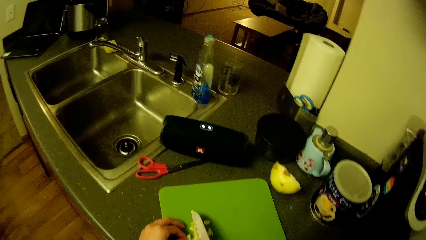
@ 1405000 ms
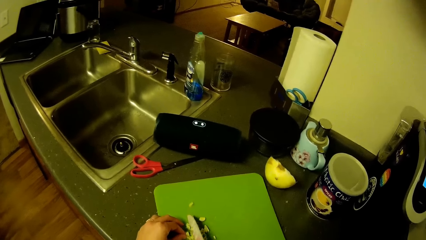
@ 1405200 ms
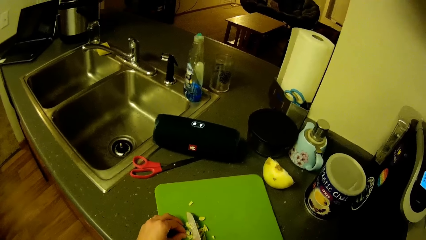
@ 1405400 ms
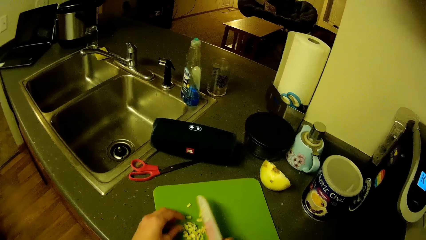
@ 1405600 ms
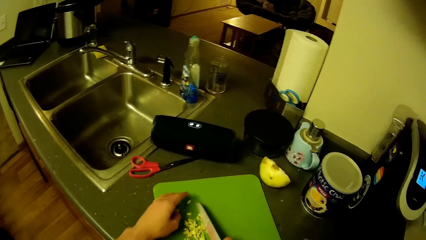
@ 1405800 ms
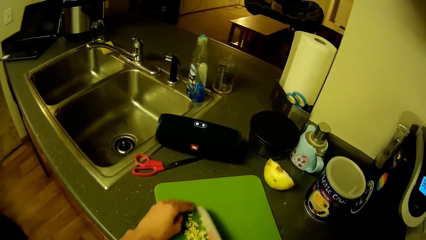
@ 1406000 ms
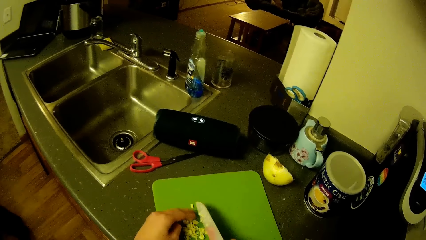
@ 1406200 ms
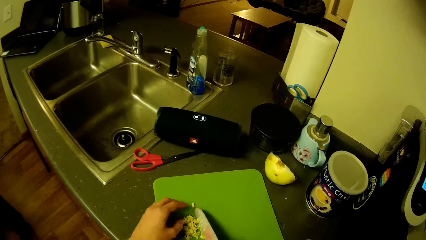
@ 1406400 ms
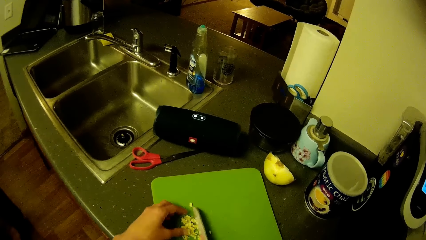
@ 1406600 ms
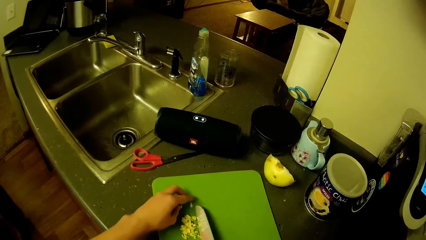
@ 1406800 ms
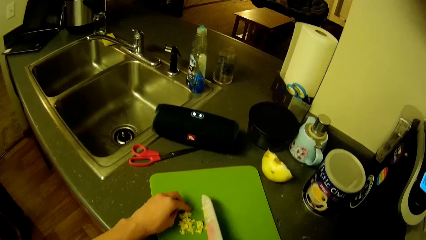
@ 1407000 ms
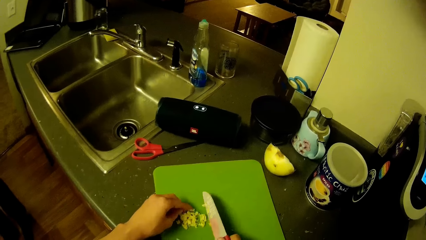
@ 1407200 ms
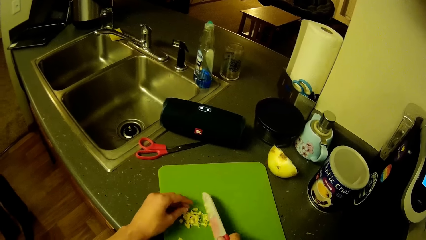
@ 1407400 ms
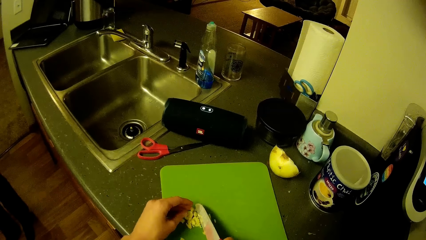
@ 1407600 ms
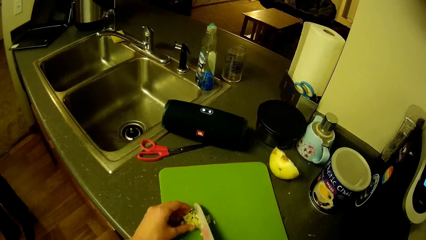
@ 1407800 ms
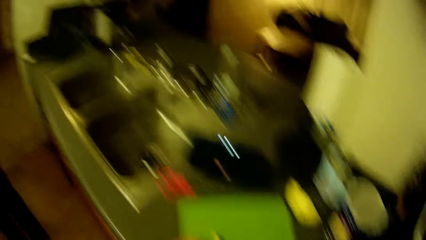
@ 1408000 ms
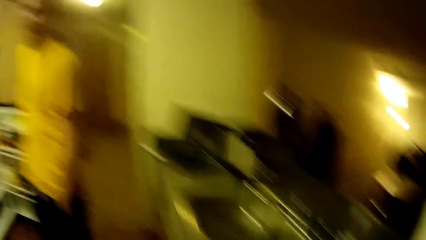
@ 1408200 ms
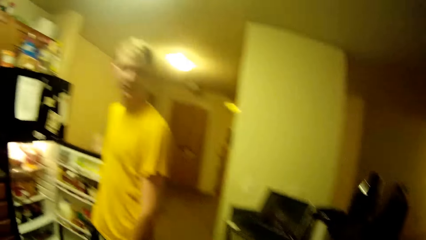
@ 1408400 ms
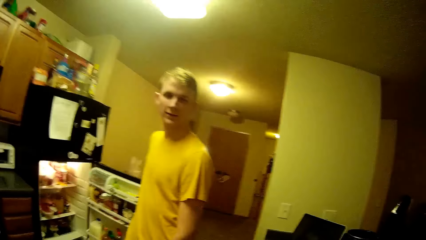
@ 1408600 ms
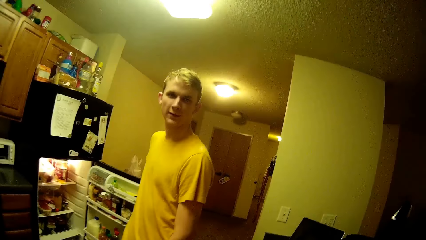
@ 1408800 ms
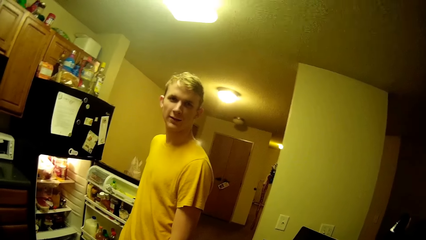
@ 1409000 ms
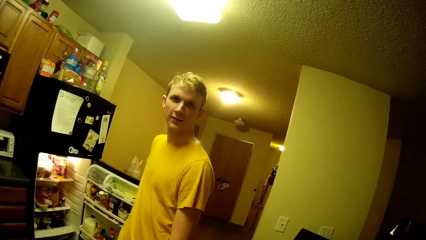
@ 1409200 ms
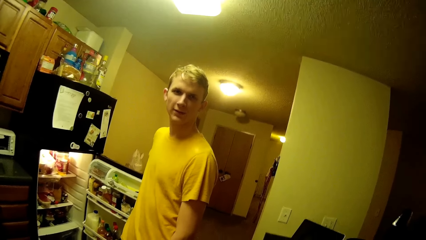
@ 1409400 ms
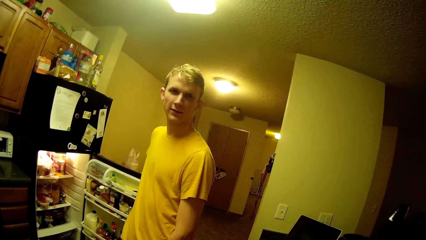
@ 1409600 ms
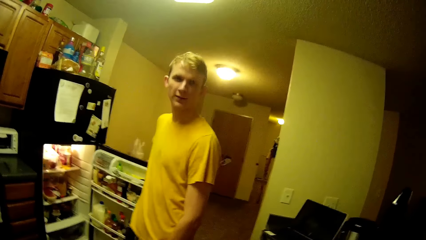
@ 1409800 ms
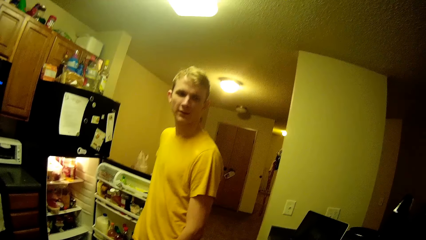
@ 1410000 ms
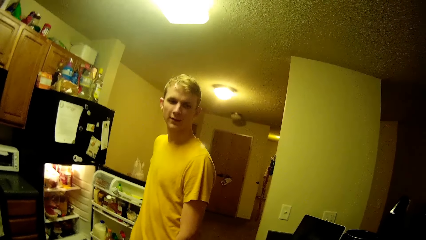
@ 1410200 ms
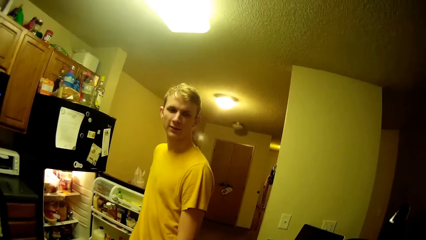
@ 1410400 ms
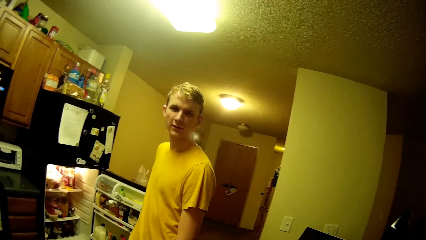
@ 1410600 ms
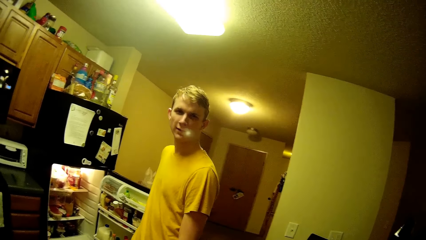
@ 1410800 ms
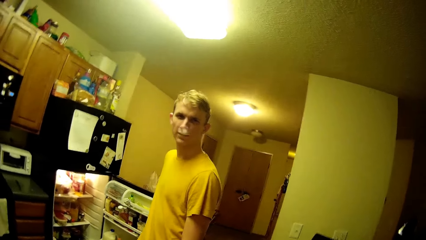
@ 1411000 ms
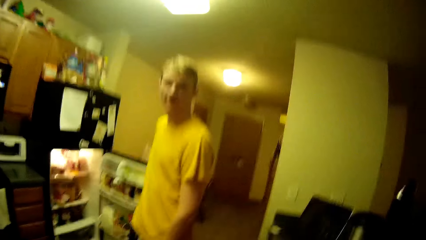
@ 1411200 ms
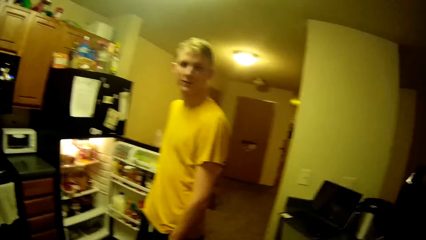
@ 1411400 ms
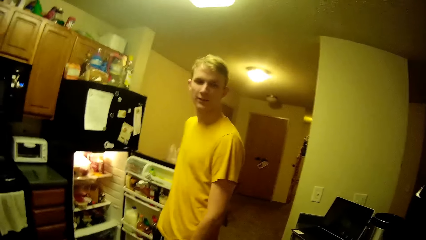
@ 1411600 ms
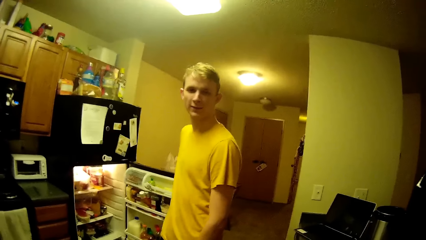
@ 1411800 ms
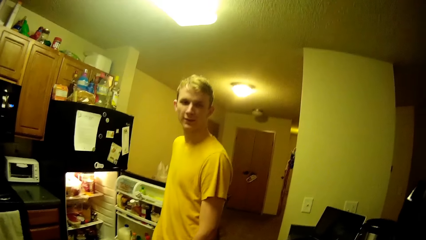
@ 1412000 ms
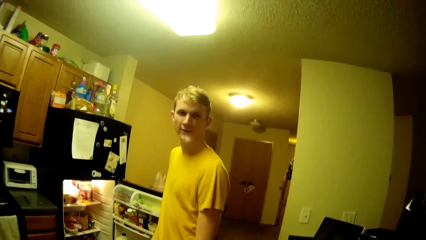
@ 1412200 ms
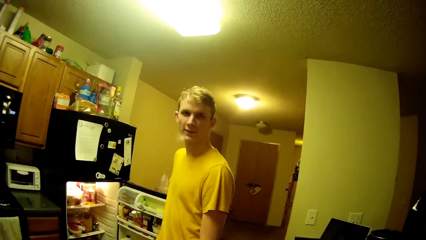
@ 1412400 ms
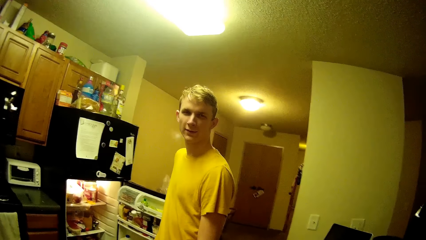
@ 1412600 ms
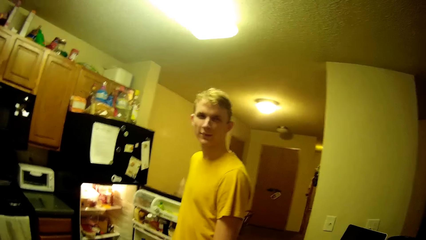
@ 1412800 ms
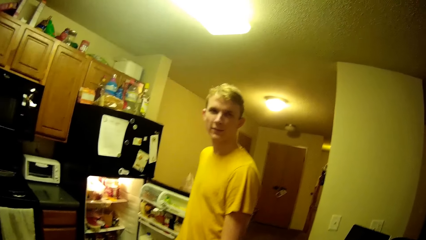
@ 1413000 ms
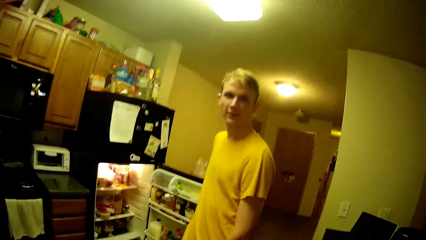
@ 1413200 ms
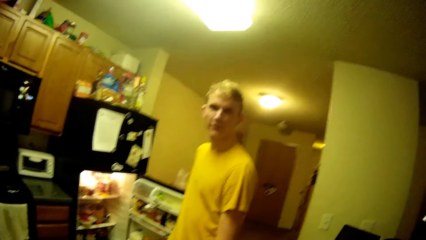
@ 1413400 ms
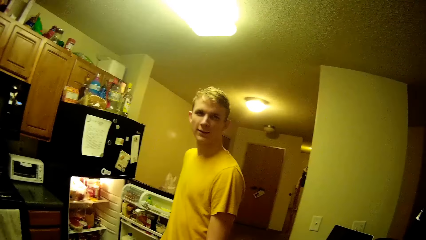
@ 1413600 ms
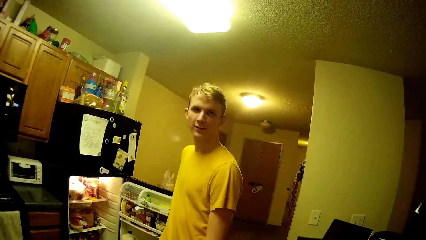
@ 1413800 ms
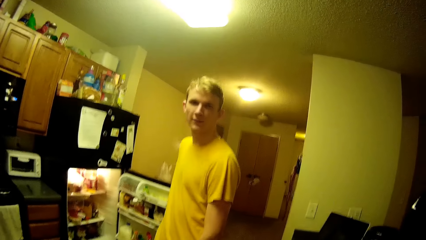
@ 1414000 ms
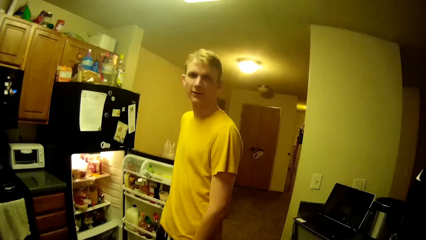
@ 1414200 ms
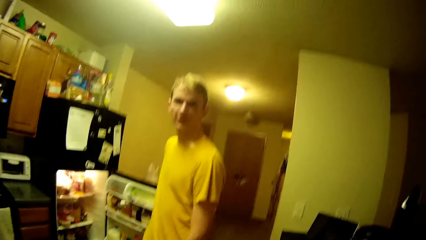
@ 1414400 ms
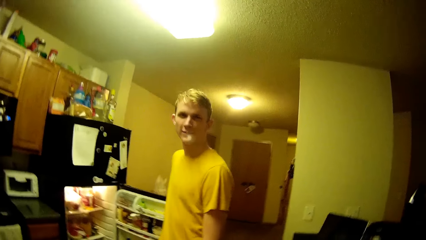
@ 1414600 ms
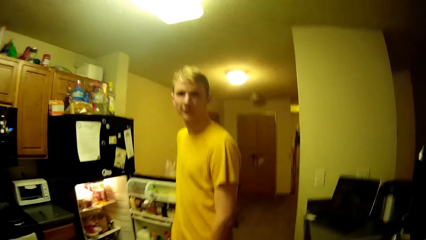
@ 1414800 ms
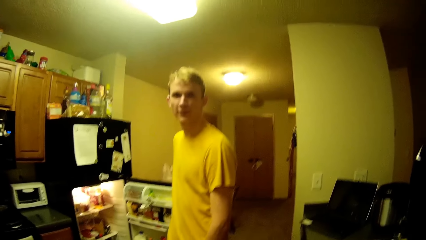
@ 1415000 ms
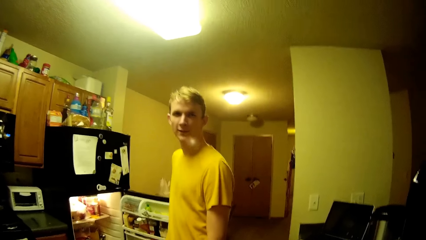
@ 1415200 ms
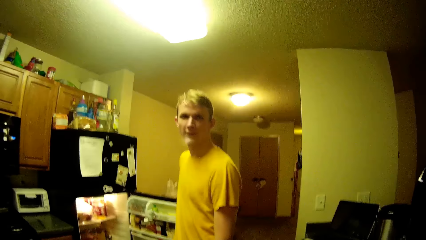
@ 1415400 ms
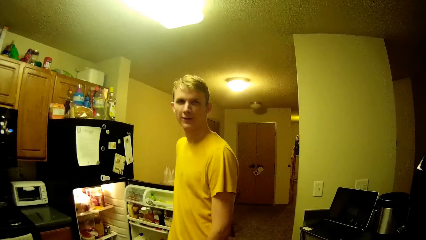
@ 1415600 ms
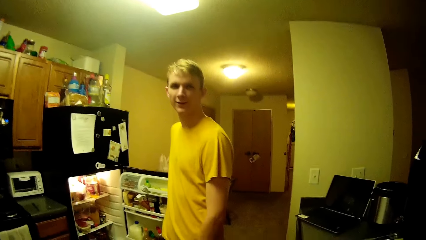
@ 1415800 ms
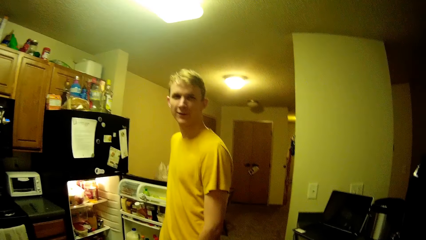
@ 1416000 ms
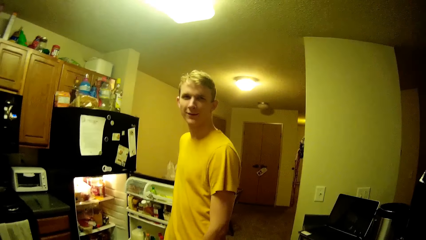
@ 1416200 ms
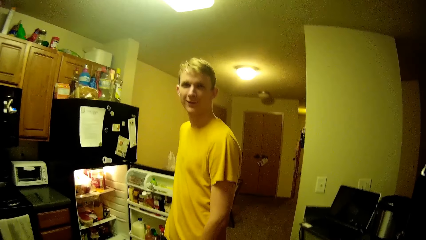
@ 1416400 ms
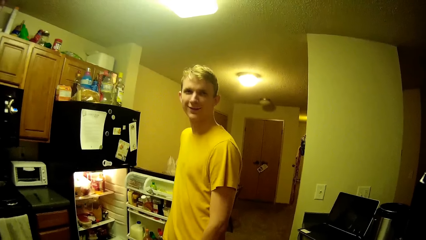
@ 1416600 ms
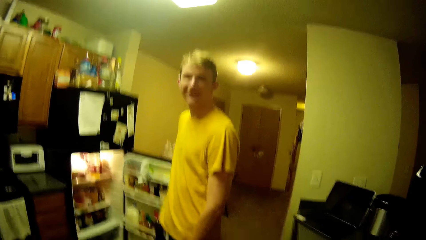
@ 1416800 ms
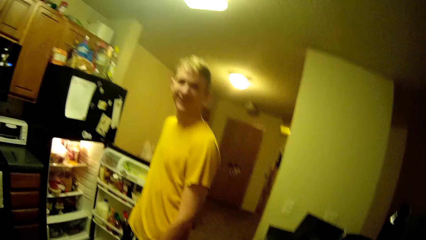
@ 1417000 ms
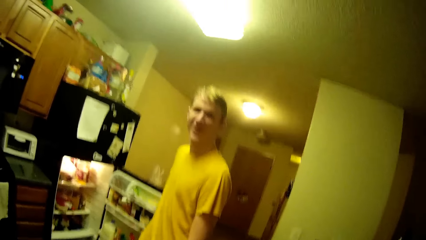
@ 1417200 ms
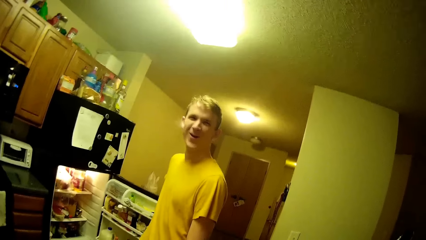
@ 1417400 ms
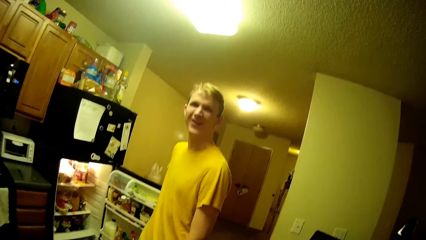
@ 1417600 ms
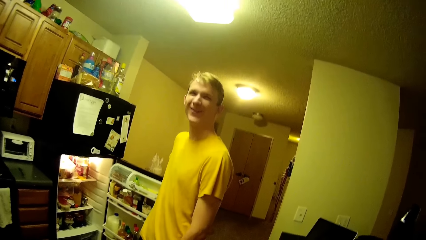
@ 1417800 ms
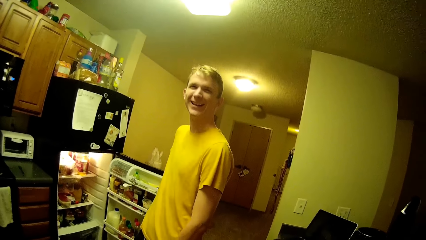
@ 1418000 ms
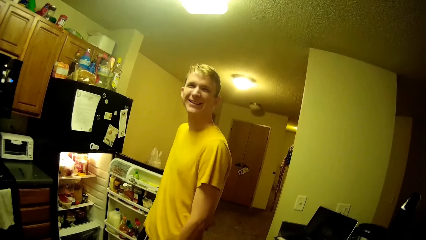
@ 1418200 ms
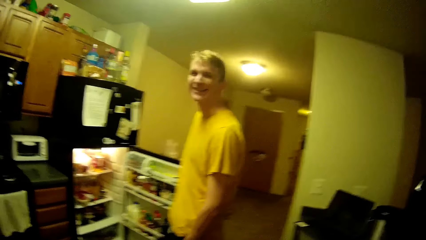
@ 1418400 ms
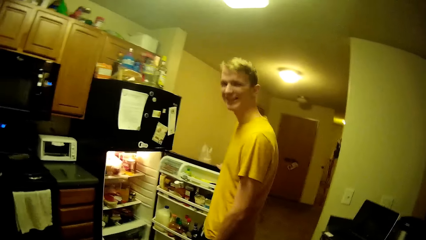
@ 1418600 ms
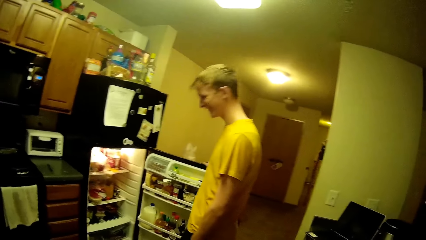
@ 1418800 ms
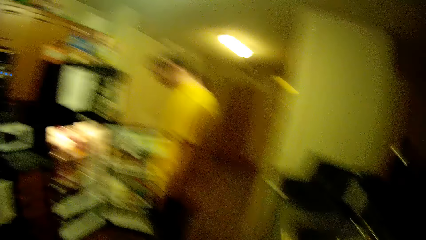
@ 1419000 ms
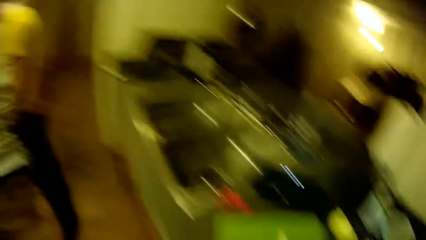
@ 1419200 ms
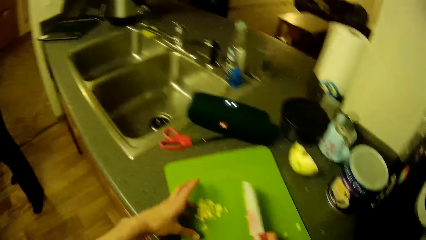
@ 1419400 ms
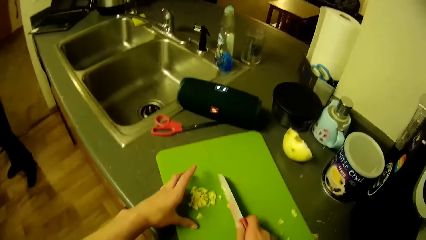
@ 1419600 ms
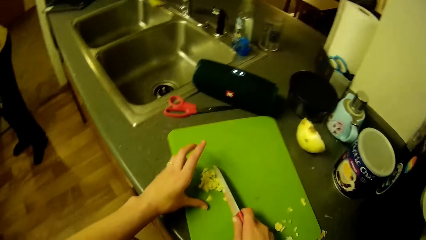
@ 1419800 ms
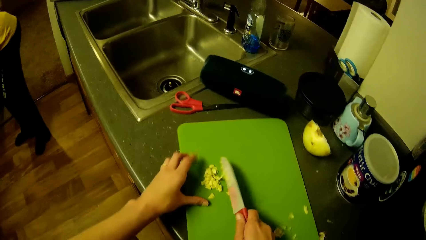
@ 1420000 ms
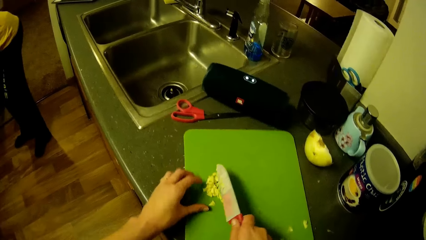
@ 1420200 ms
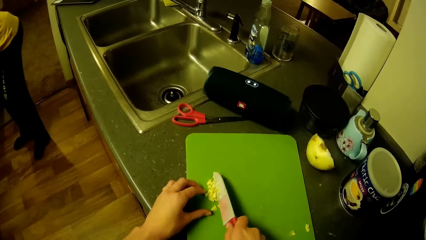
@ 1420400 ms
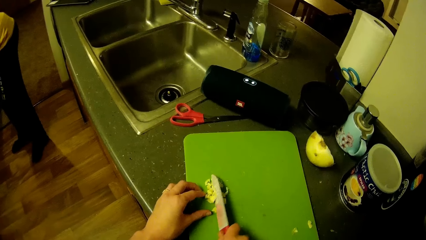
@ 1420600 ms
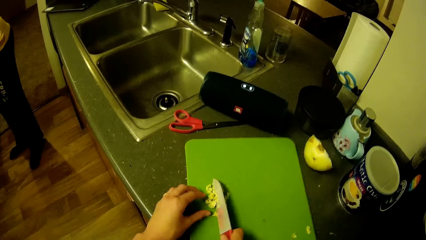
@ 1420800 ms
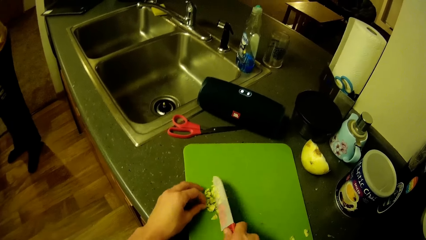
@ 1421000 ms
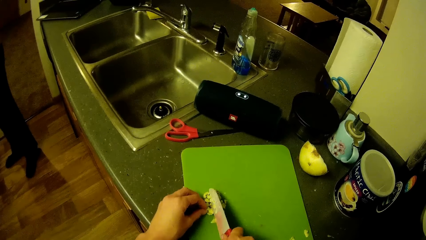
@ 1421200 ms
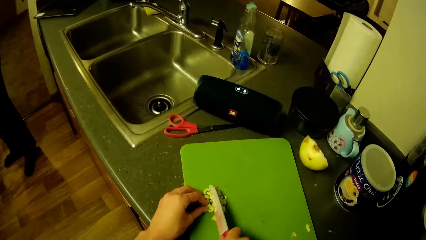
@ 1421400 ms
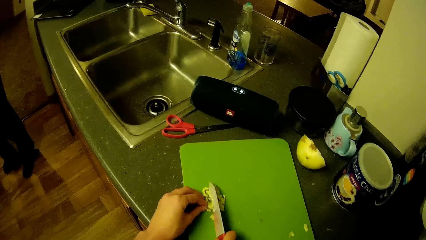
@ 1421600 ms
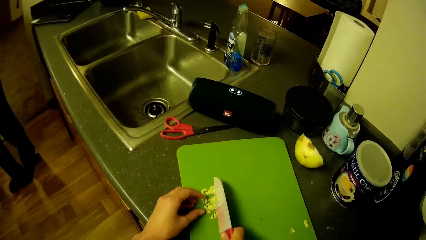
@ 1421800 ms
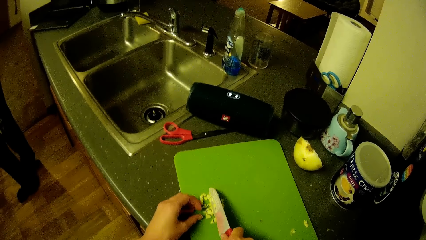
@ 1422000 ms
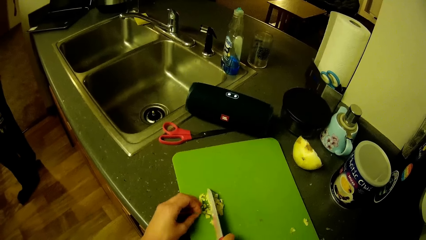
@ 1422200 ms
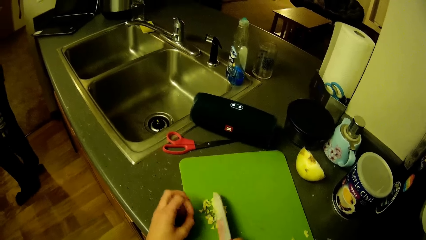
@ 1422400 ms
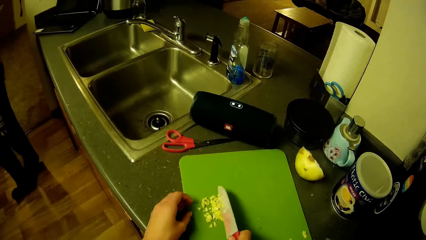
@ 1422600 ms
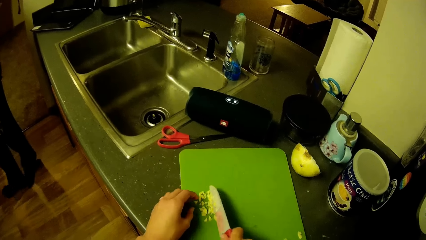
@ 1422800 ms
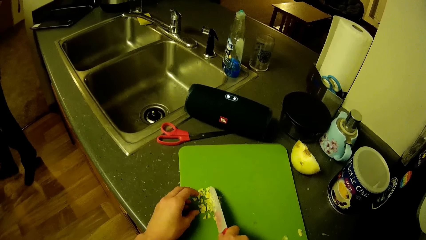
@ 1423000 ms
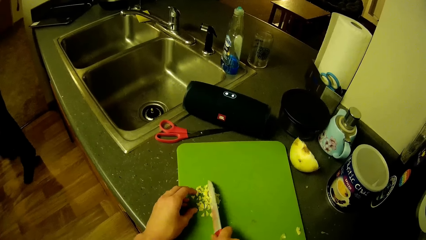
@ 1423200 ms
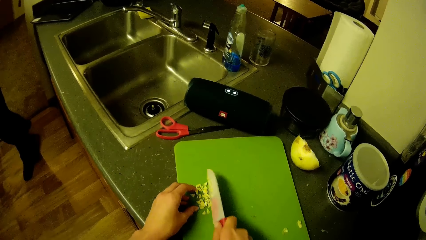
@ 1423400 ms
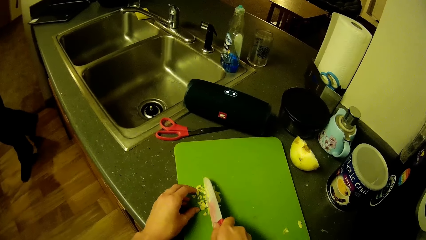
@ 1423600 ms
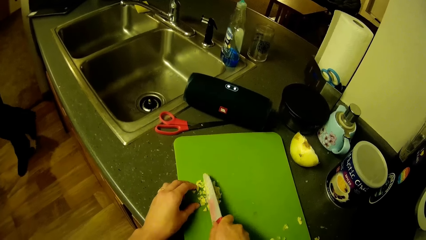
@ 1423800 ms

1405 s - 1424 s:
The camera wearer gathers something. They slice something. A man stands next to the fridge. The camera wearer interacts with the man. The man bends next to the fridge. The camera wearer gathers something. They chop the onion with a knife in a tray. They stand up. The man sways the leg.
